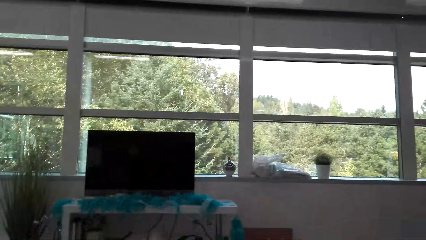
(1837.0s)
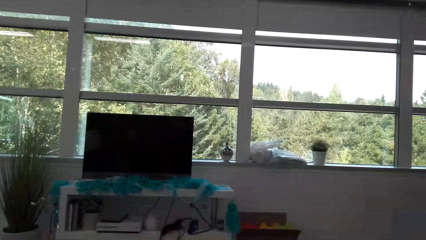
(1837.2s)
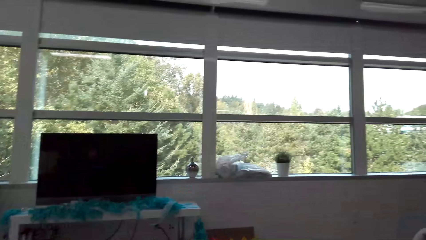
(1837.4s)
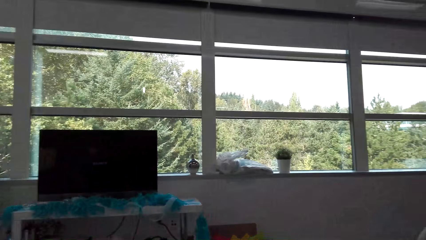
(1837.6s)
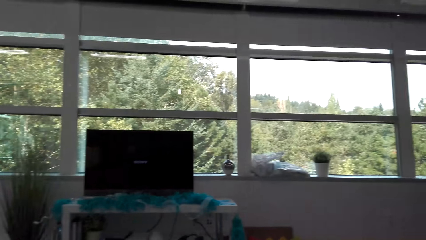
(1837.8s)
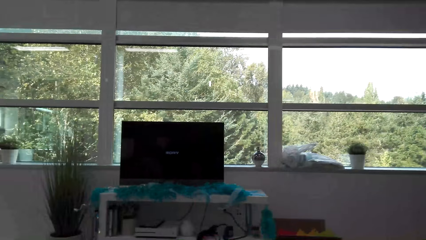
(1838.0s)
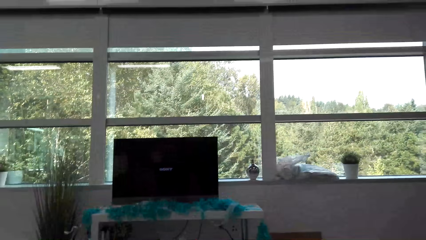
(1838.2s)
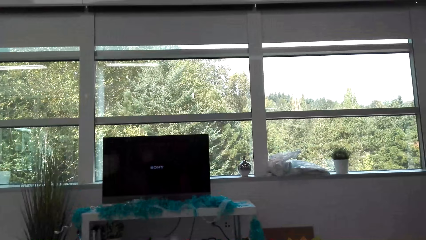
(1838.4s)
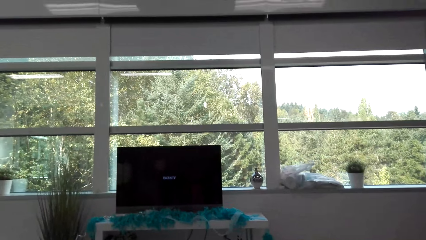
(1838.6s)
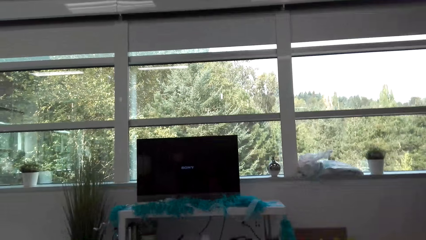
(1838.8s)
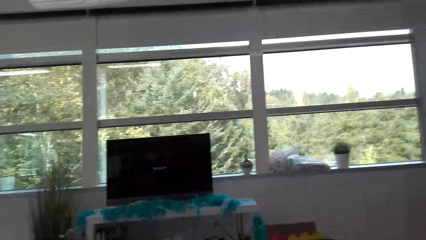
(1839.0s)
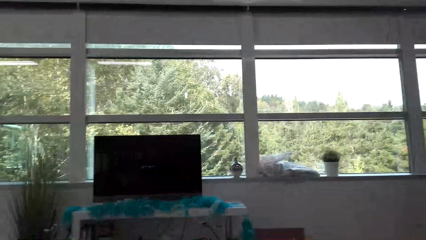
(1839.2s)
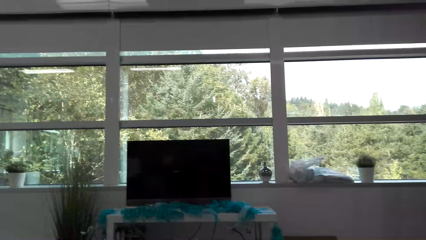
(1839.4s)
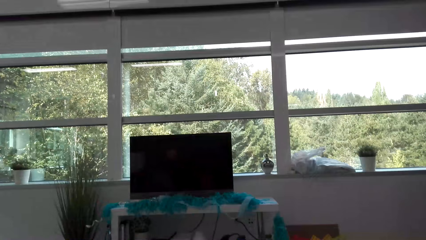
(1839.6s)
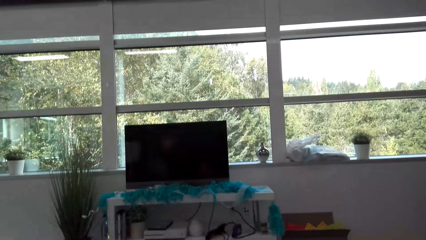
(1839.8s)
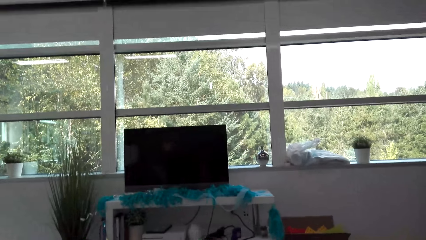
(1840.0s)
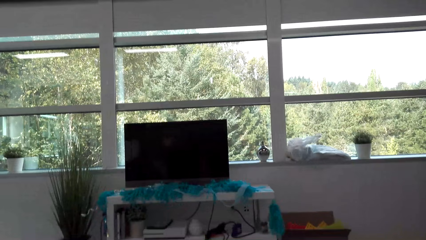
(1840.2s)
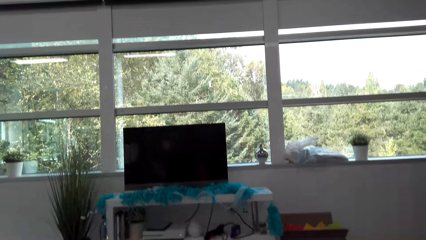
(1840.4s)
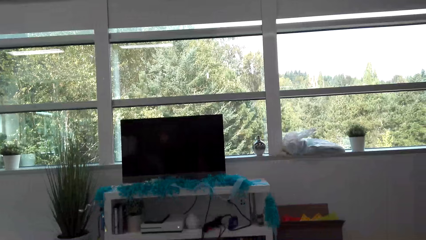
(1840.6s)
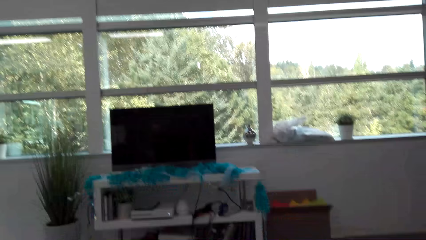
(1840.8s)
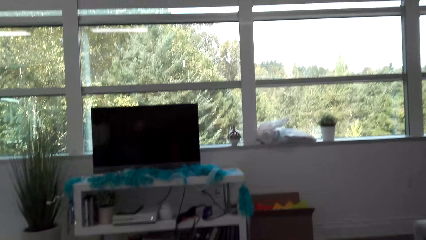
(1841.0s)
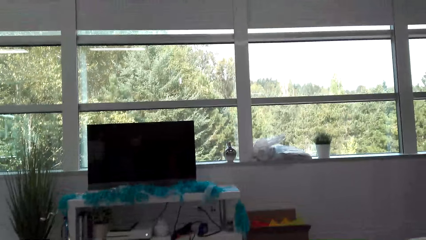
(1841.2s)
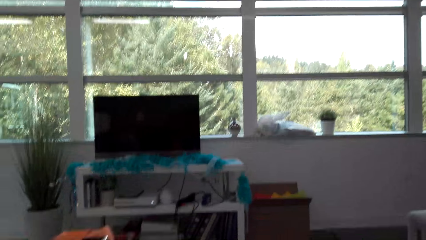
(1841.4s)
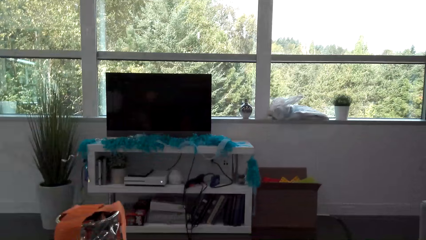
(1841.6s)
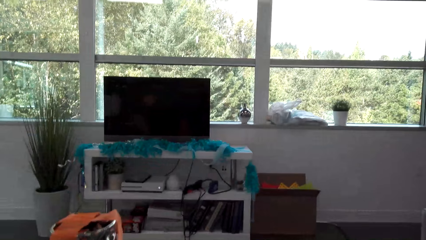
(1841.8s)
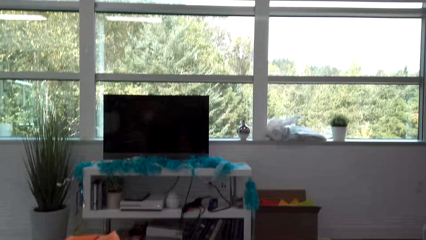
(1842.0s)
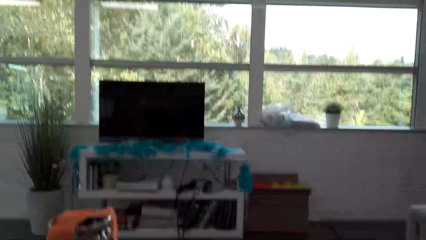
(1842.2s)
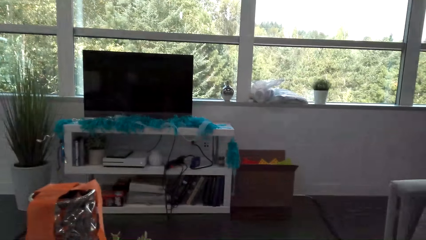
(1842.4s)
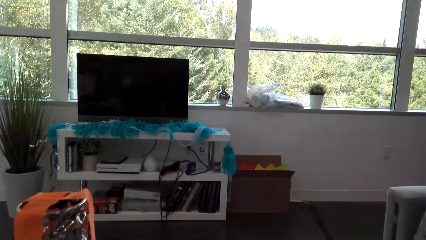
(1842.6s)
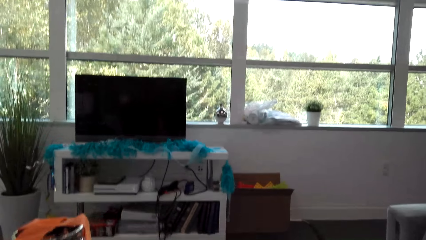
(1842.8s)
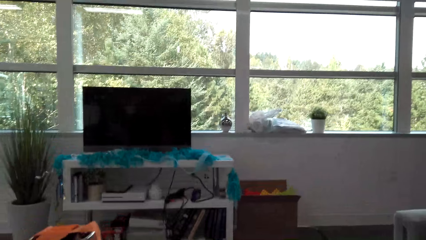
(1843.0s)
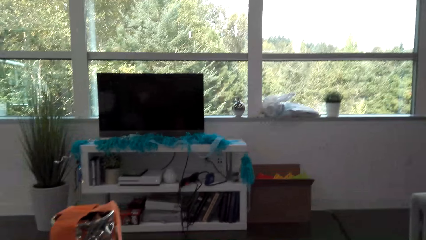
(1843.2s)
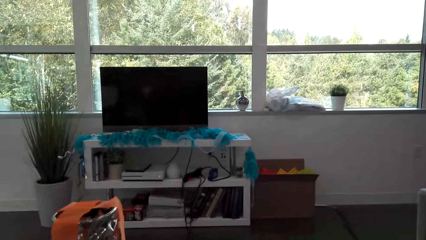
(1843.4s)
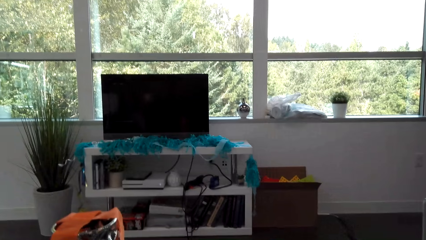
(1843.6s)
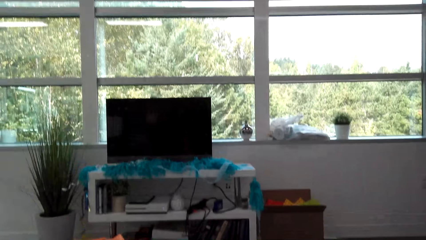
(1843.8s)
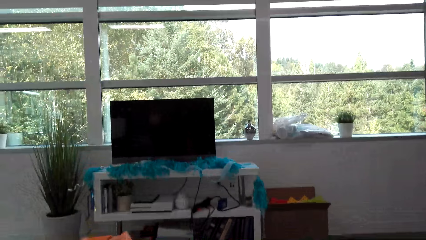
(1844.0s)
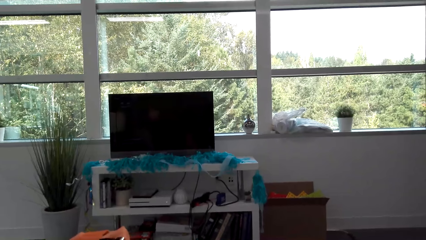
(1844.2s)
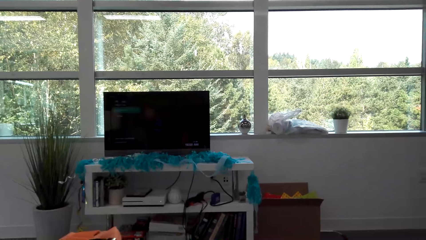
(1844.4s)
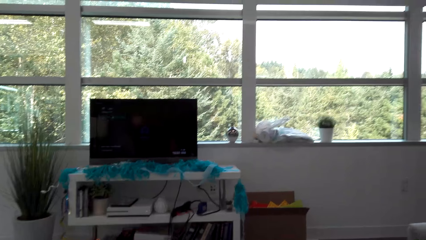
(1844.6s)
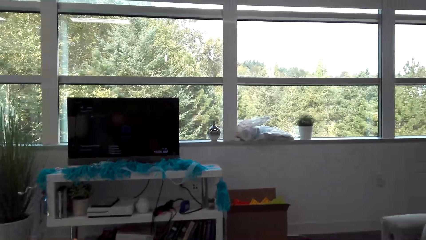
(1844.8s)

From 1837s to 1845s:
The camera wearer operates the console guide. They turn on the computer.

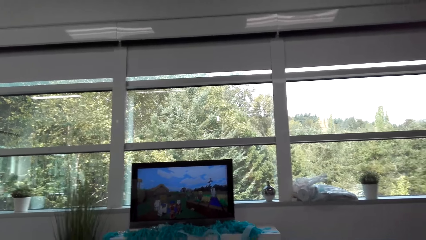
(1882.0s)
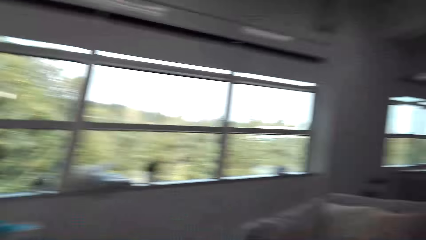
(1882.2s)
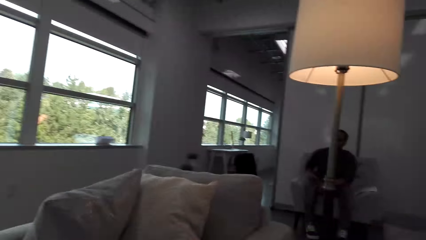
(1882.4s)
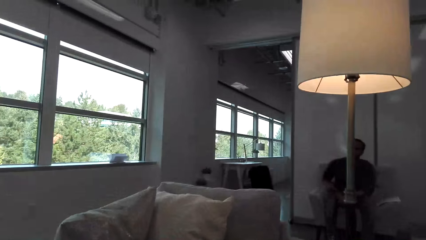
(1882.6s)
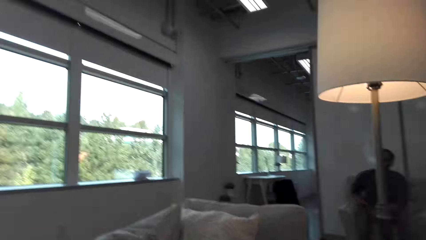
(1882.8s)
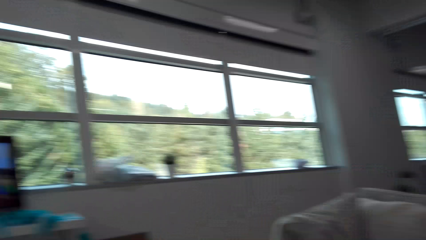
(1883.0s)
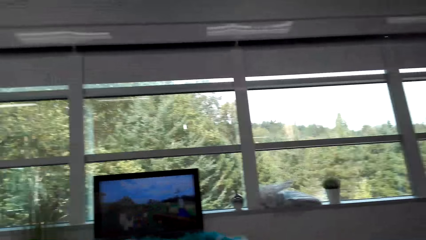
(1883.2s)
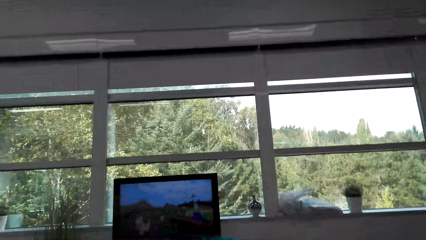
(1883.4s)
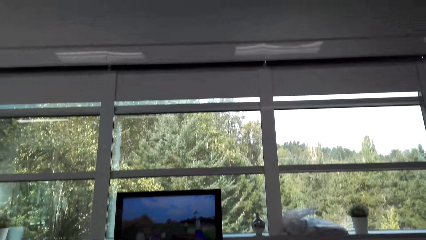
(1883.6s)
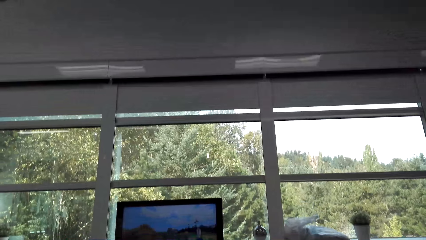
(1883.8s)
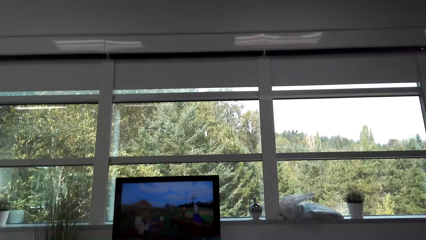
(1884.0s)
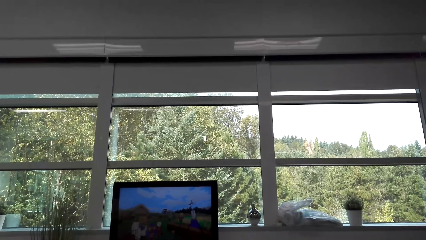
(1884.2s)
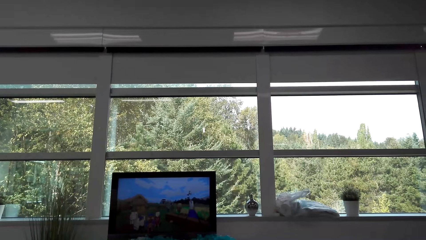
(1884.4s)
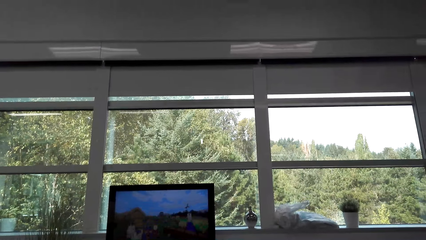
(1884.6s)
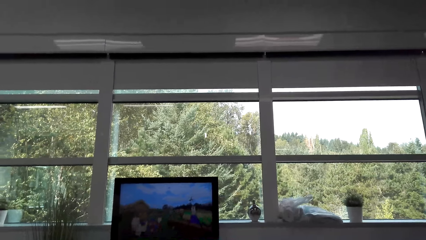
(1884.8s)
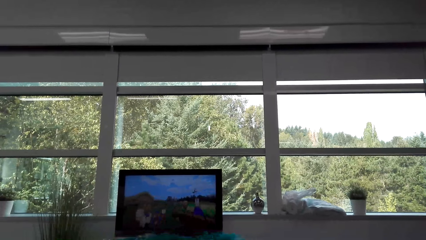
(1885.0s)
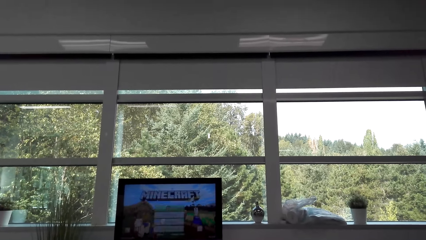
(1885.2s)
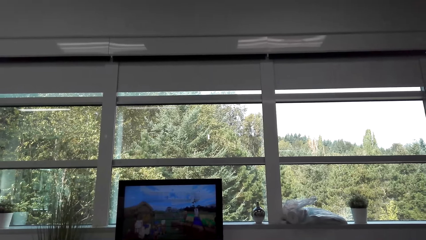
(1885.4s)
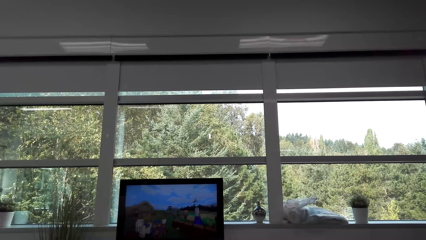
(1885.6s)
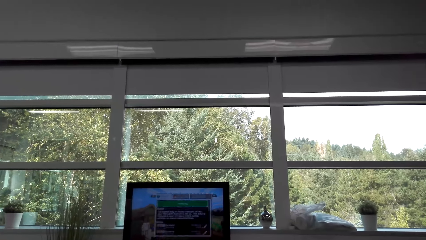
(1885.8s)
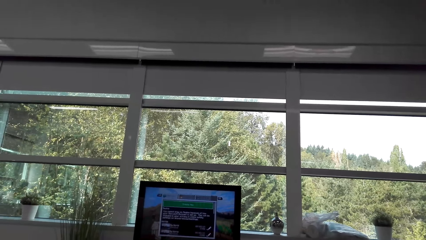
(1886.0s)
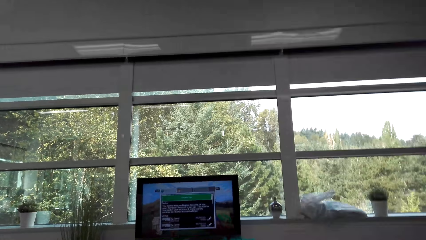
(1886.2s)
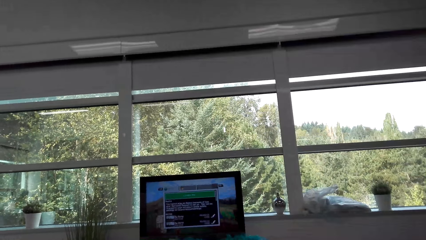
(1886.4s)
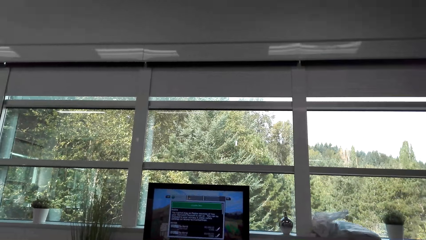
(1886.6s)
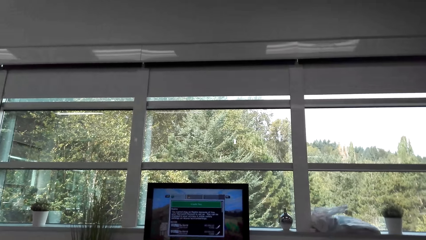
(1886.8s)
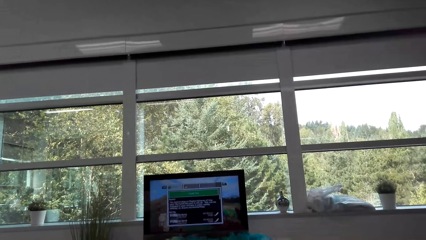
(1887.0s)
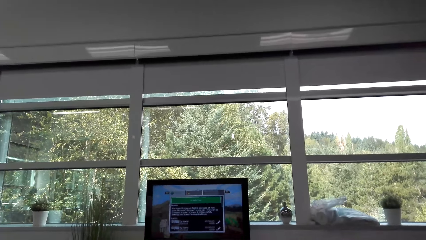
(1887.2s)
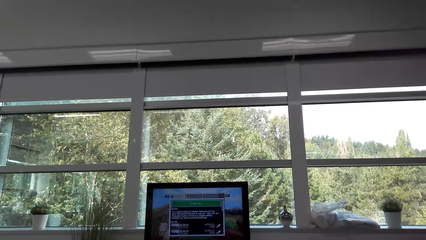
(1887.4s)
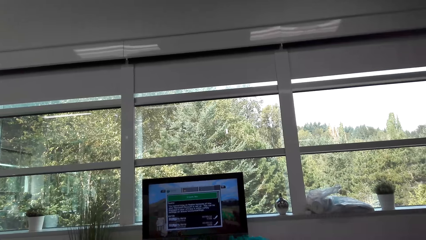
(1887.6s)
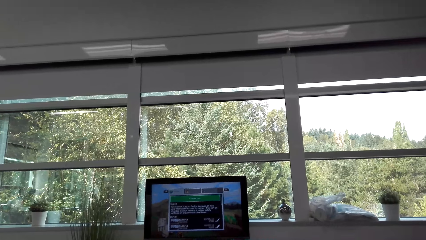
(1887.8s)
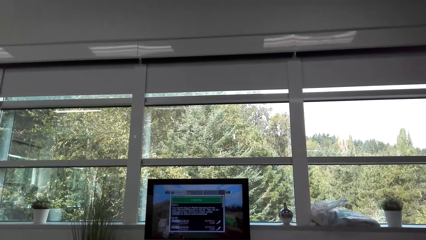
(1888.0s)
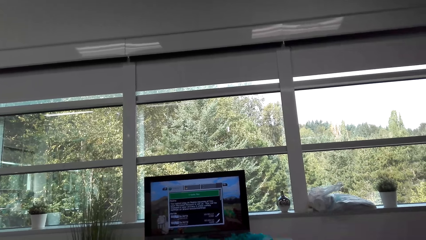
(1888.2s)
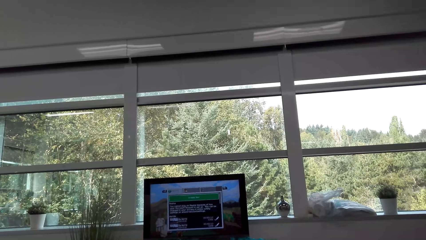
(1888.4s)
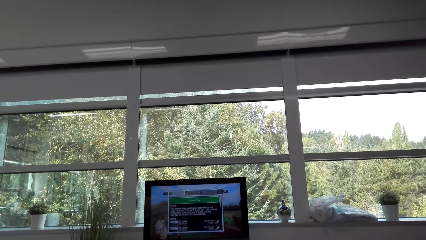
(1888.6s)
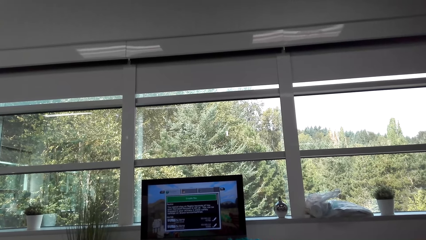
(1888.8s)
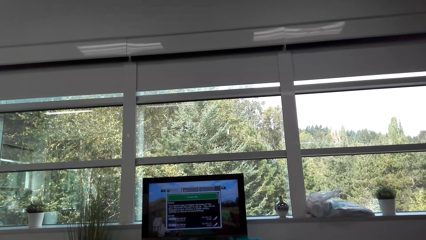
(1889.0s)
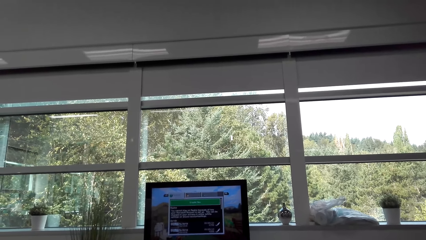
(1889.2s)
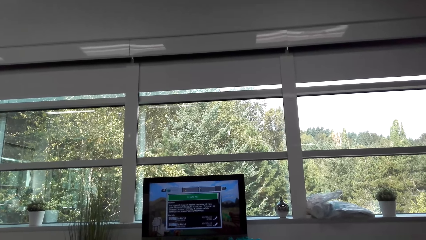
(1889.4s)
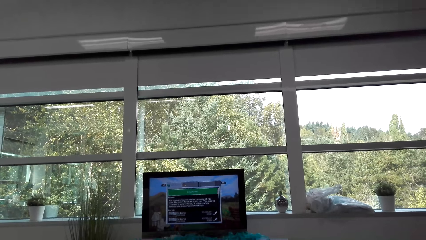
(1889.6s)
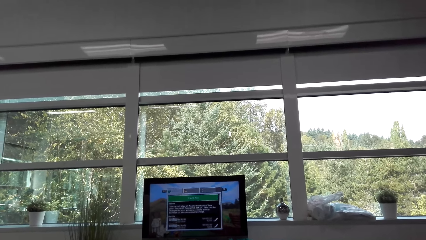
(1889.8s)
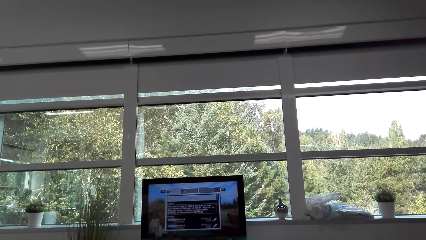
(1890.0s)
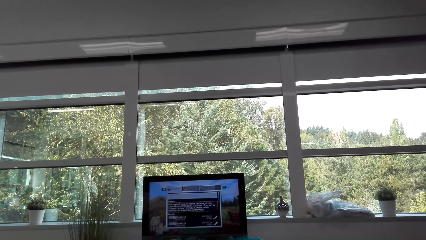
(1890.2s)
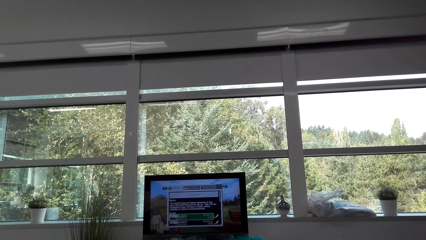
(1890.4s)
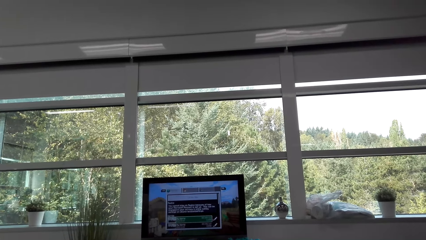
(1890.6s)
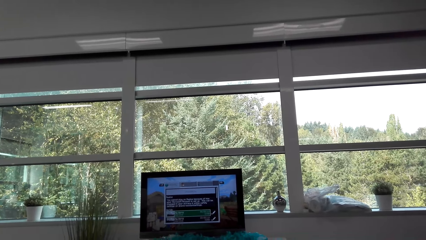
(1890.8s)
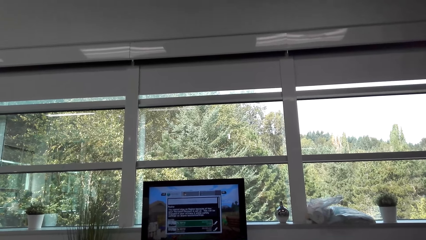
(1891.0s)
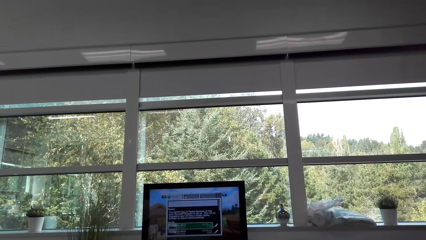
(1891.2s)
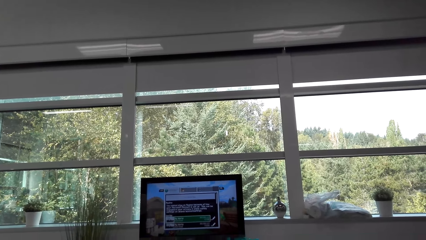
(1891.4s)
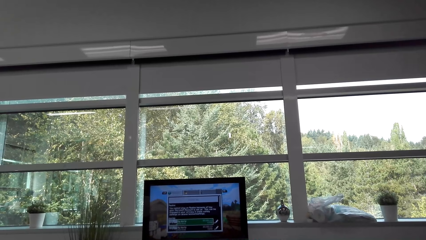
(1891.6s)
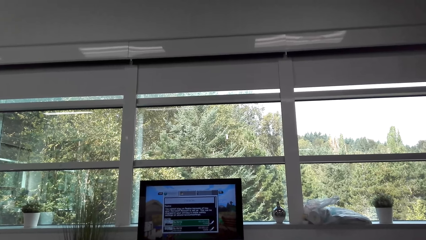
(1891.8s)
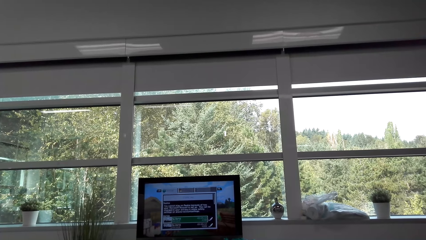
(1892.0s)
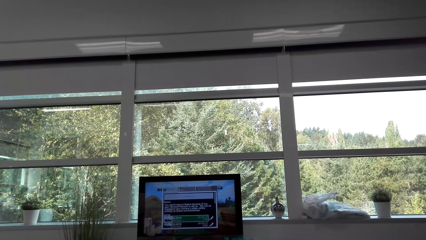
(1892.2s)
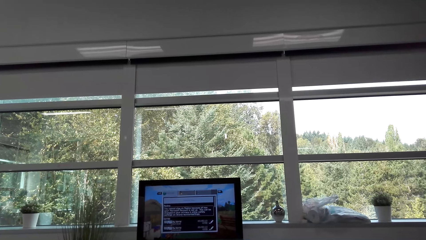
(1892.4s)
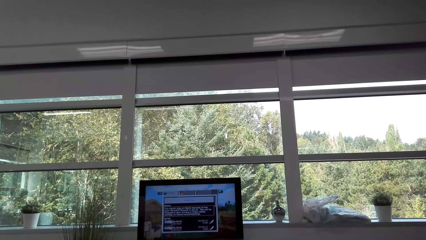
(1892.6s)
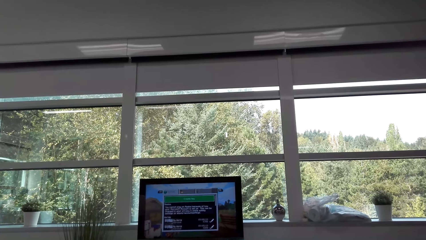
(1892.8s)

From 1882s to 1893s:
The camera wearer looks around. They play a video game.
